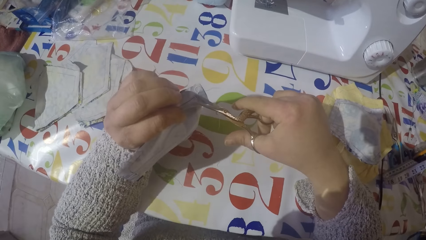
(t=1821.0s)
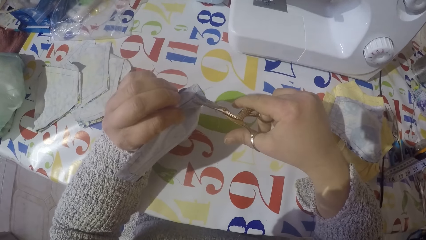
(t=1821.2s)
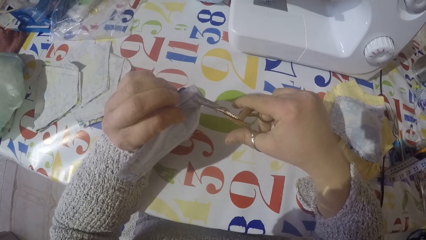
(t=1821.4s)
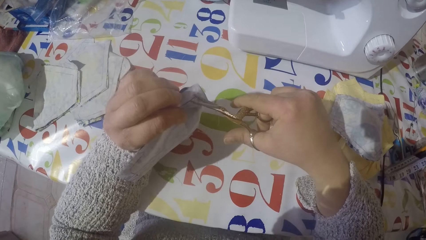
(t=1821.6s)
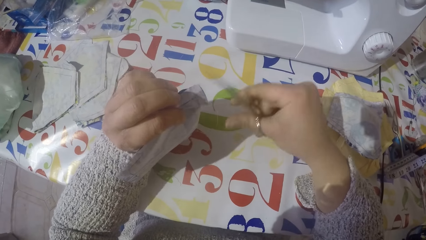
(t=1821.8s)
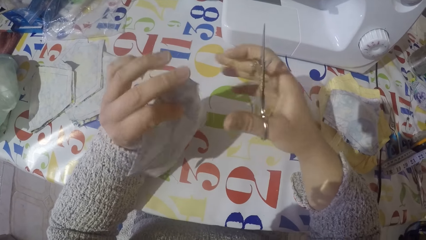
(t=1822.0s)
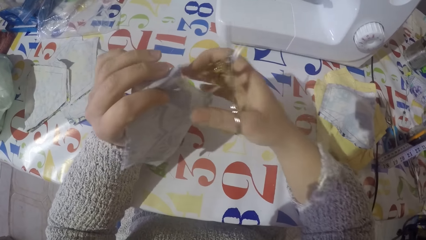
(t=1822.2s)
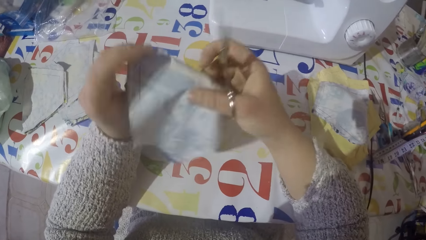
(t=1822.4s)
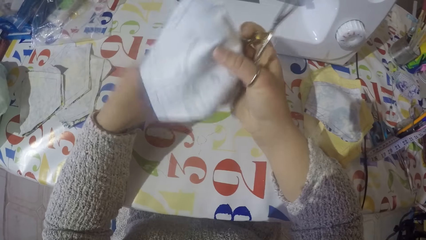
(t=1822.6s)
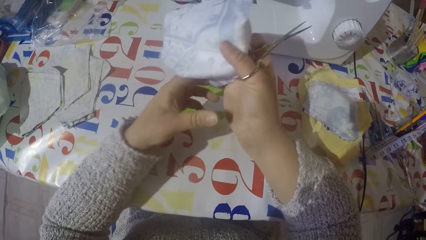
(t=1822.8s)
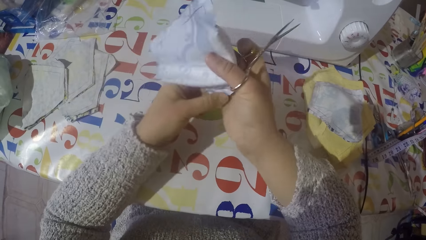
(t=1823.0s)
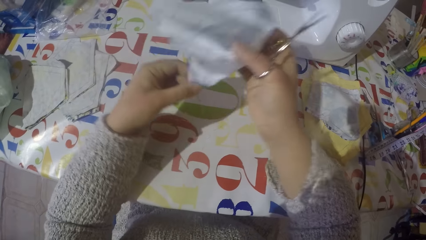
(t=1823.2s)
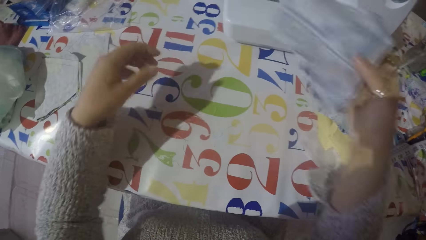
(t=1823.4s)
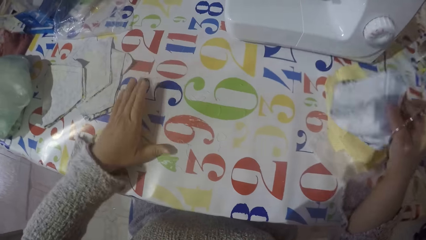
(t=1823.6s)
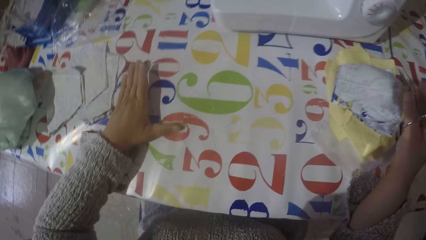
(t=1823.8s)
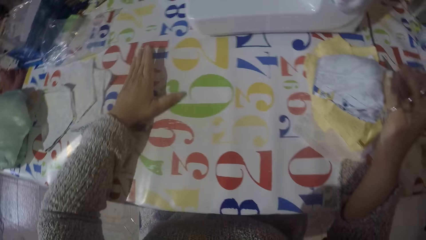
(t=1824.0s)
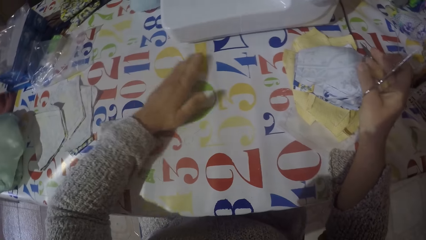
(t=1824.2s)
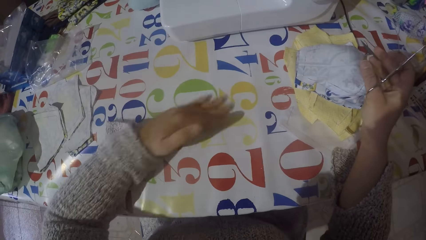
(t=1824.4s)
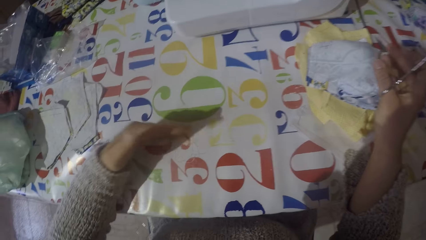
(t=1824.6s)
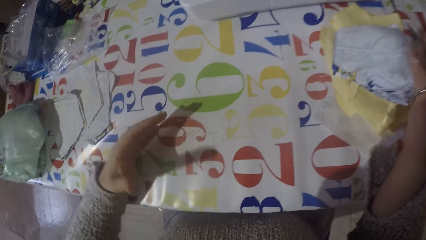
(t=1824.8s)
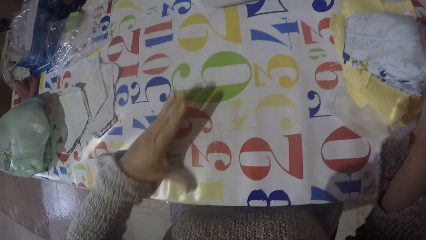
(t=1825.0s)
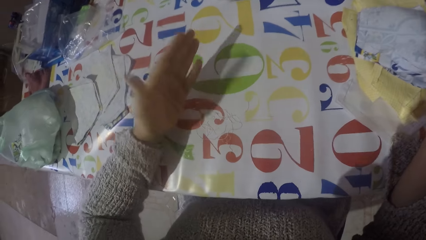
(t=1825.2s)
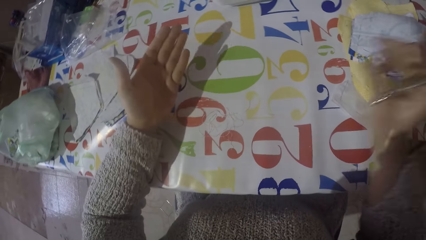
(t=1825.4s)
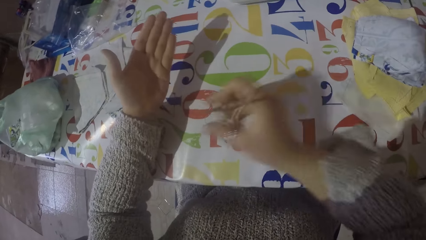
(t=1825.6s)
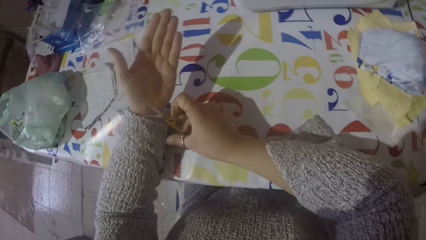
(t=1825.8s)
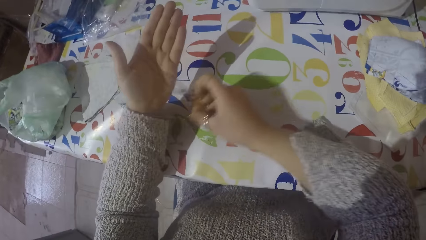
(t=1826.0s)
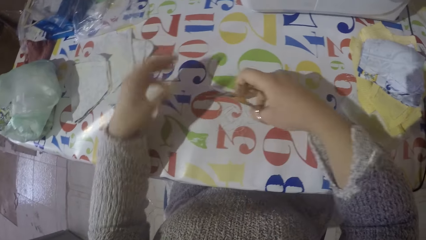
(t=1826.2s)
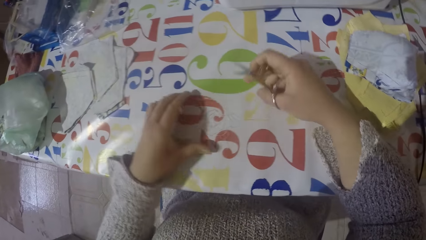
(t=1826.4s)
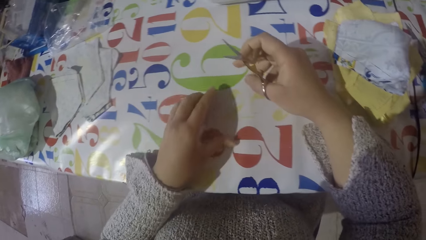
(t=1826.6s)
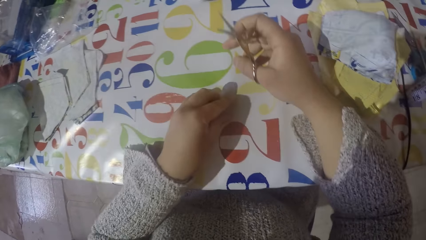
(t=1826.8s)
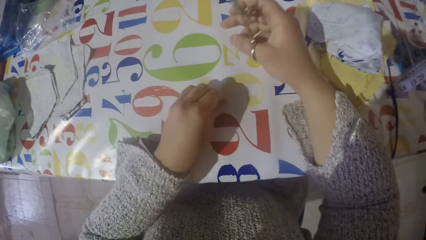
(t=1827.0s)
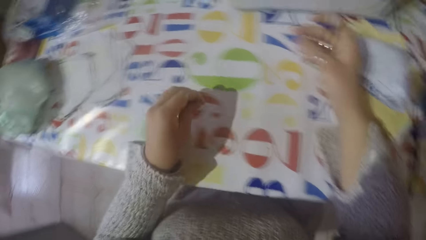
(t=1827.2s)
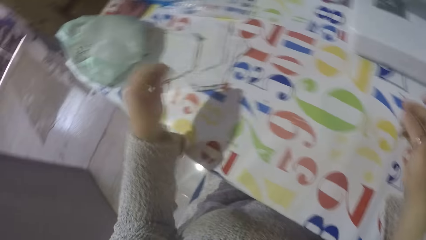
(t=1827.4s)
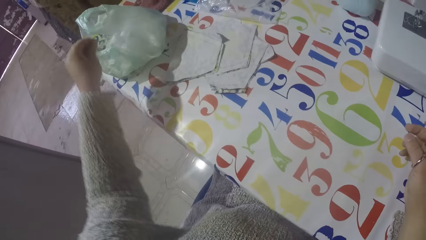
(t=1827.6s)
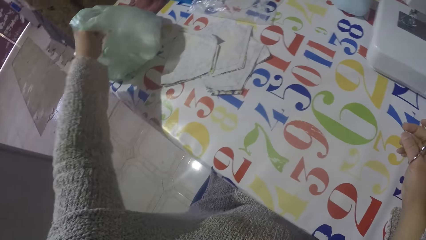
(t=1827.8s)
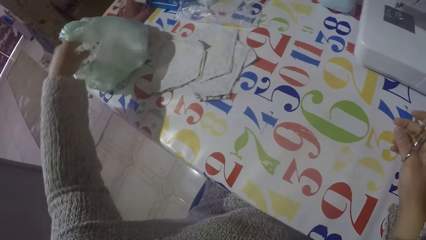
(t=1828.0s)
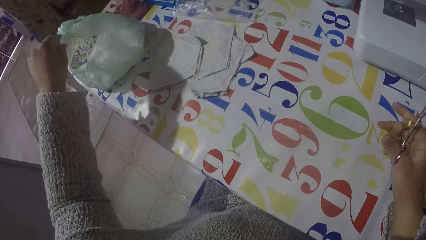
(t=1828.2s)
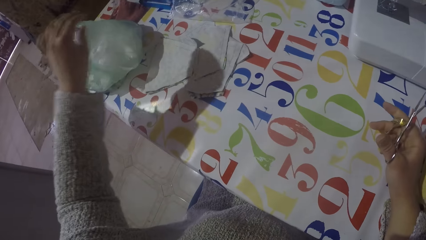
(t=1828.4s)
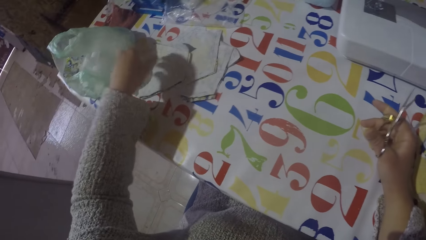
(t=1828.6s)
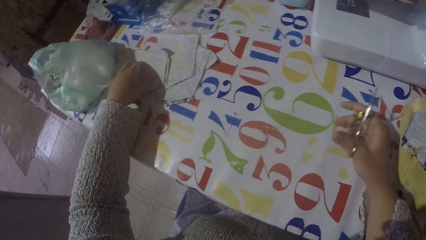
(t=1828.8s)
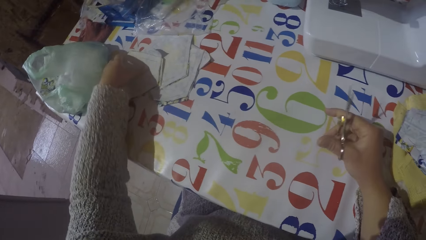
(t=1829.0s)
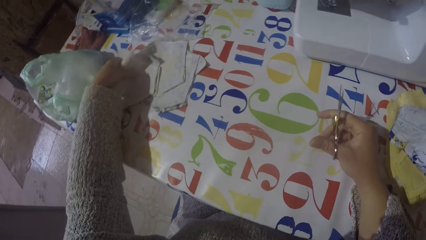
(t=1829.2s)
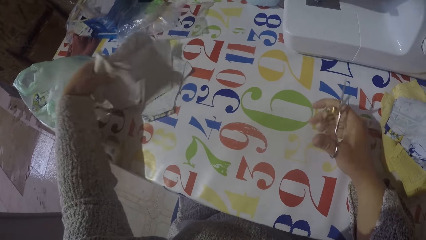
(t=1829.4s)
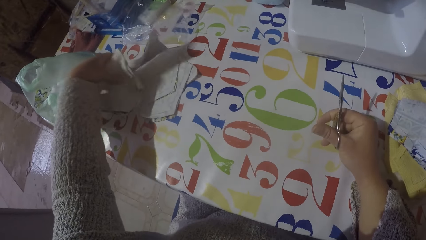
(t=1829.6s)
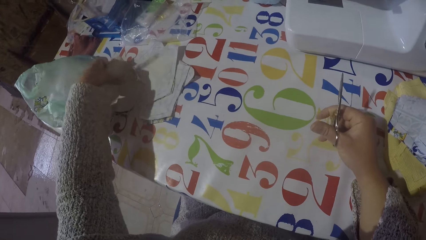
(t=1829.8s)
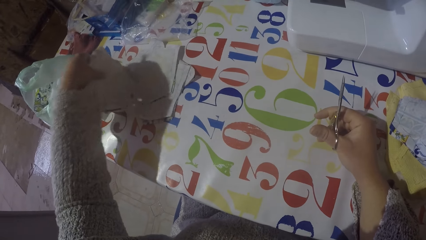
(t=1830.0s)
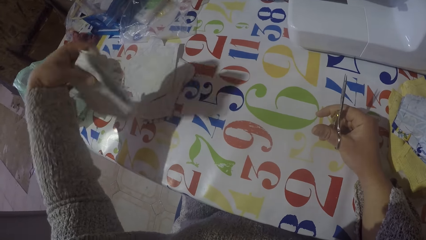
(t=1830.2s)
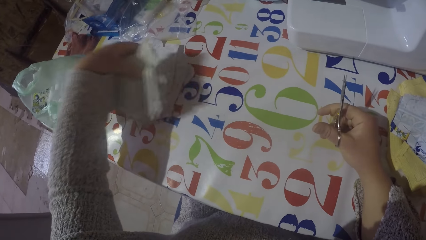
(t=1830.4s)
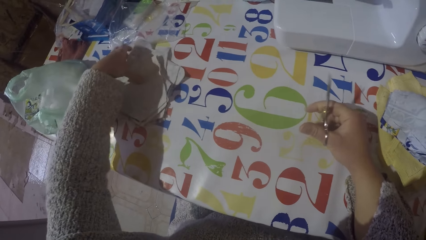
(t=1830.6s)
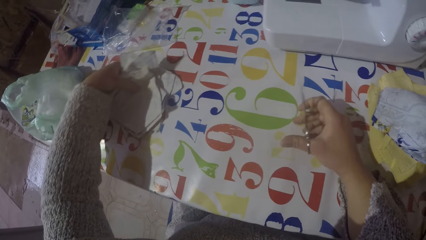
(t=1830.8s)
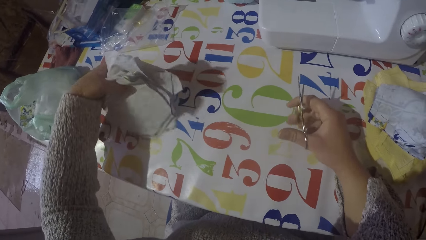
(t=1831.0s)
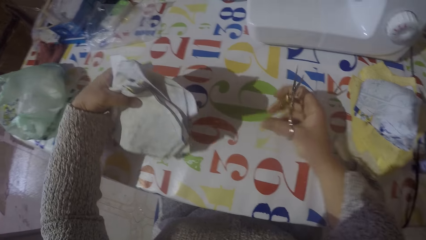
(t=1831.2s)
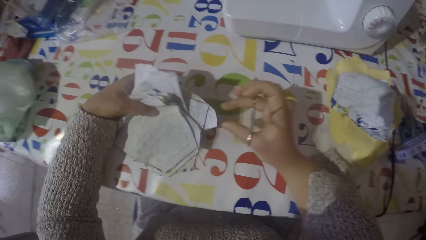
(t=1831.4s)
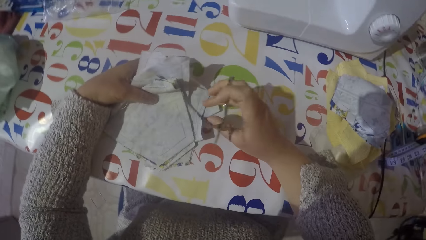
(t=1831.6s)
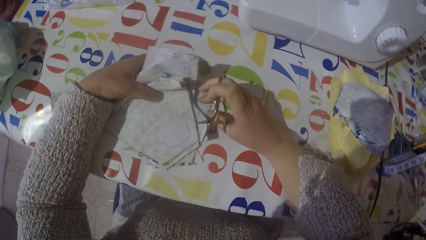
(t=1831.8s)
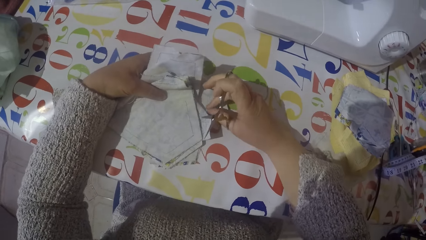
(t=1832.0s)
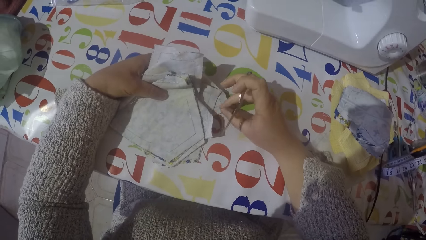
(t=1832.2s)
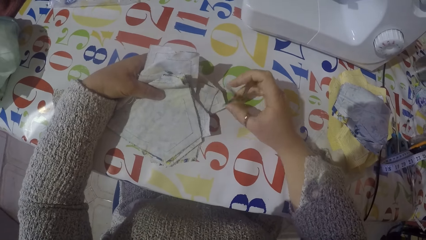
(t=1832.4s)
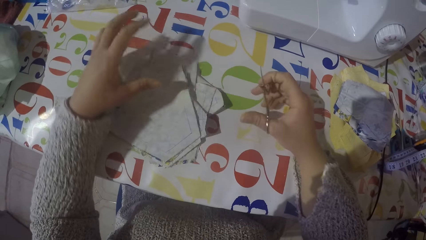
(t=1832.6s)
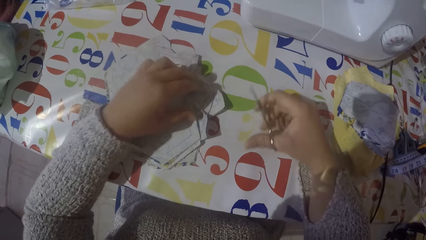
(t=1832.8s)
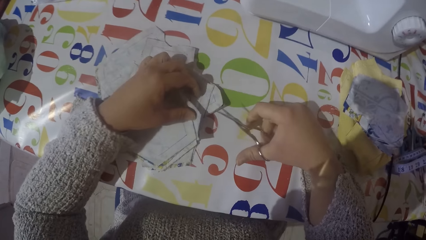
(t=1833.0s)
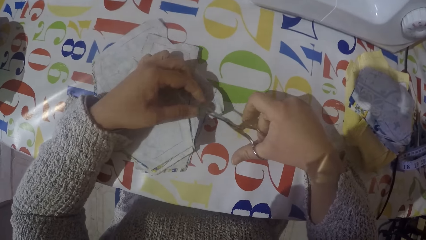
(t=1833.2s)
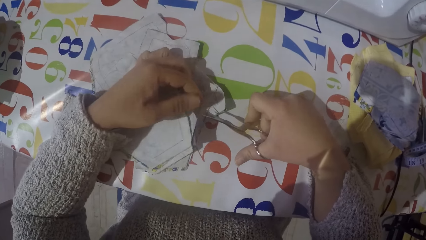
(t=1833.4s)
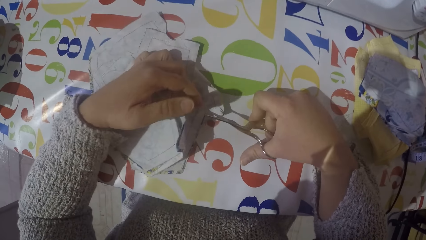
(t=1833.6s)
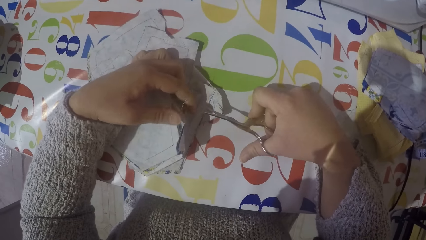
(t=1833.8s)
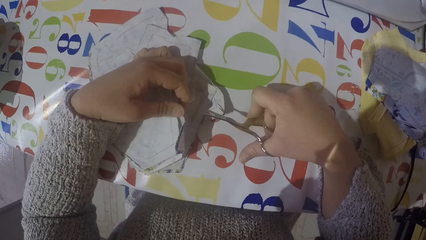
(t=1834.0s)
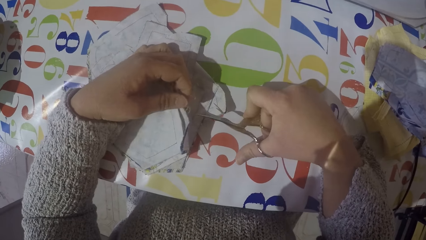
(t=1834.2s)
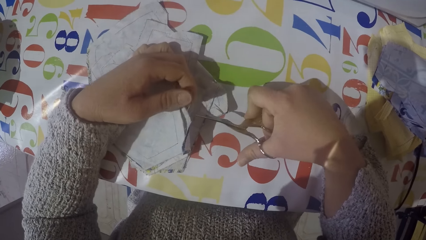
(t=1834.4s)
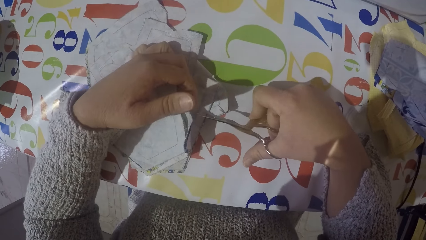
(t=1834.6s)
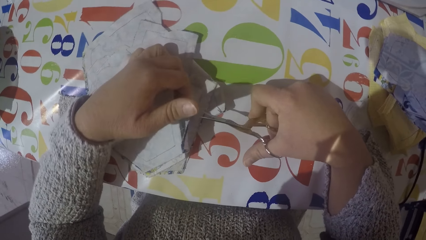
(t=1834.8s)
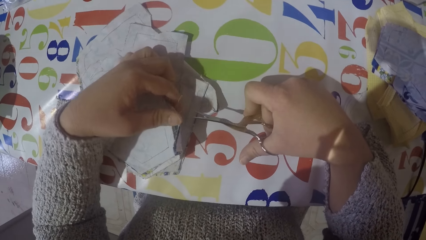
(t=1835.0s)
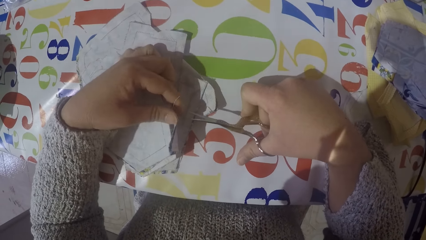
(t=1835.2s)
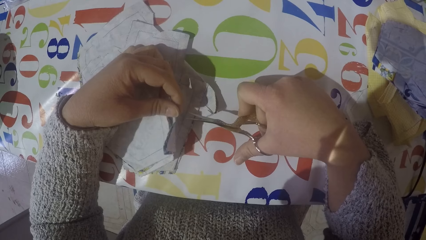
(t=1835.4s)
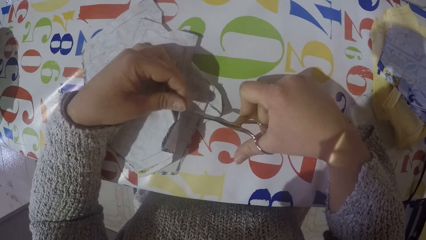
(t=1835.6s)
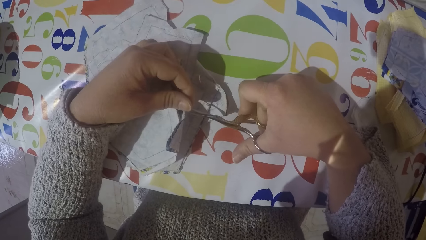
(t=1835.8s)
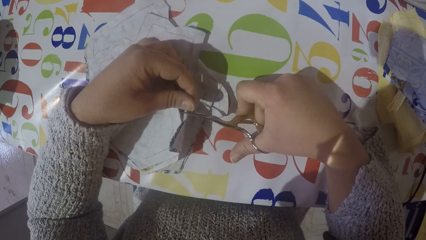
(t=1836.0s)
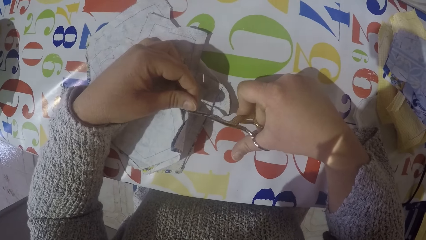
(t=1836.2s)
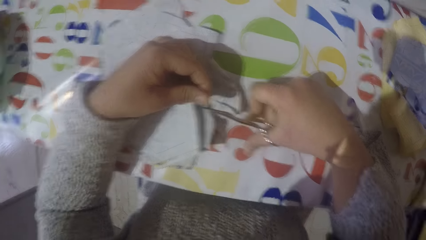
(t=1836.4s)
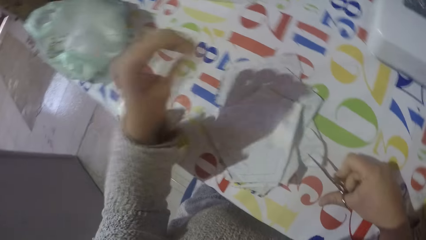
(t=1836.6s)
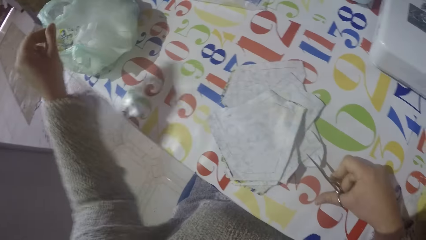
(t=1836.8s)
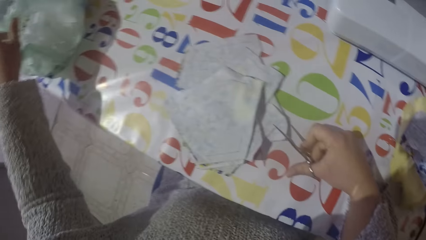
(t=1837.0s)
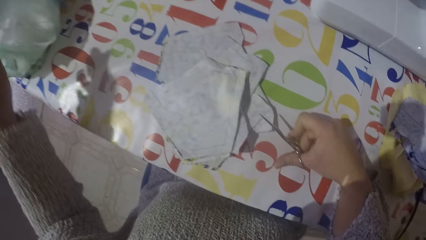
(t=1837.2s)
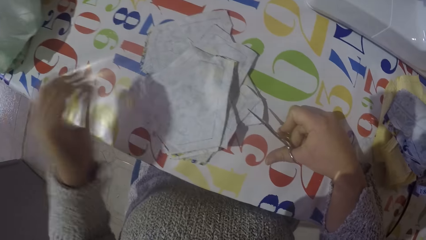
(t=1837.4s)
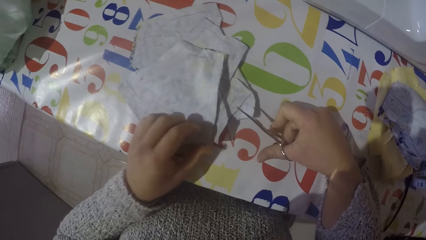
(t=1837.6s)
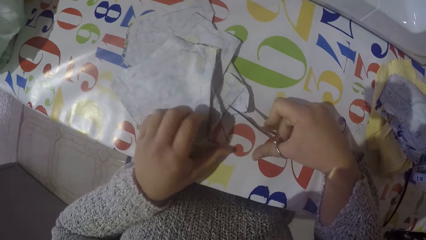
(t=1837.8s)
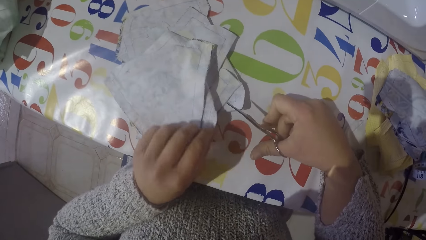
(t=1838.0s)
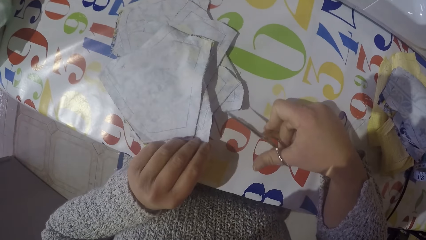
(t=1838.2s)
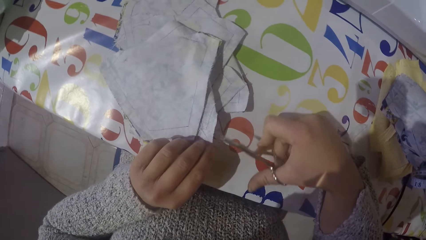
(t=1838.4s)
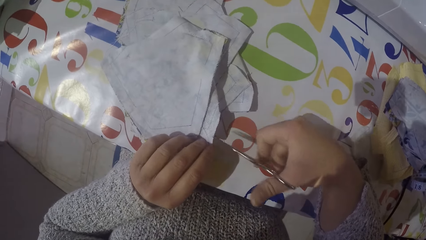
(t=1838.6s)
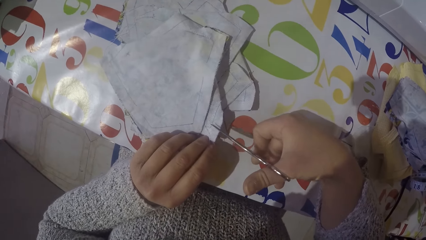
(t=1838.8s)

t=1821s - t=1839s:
The camera wearer puts the piece of cloth with the rest. They gather the sewing threads on the table. They remove the thread out of the cloth. They collect the sewing threads from the table and put the sewing threads in the paper bag or polythene bag. They pick the clothes from the table and put the pieces of clothes on the table. They pull the sewing thread. They remove the thread out of the cloth. They cut the thread from the cloth with scissors. They put the sewing thread in the paper bag.
